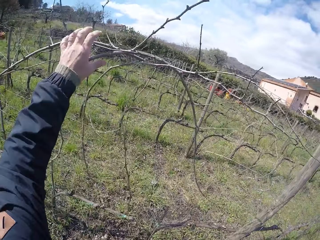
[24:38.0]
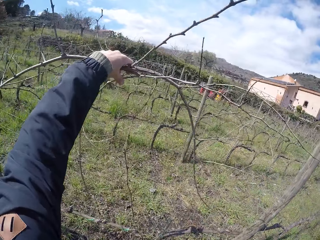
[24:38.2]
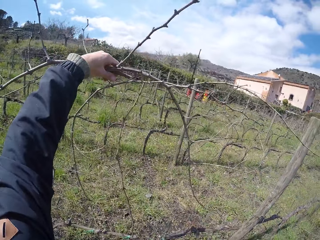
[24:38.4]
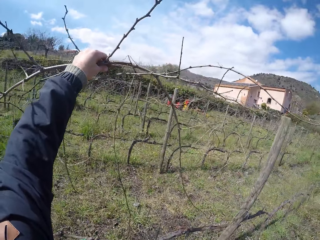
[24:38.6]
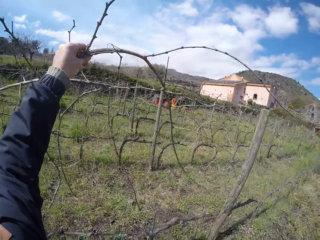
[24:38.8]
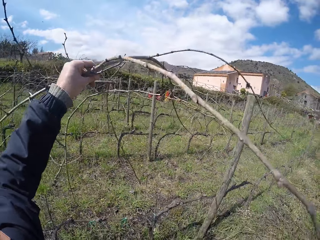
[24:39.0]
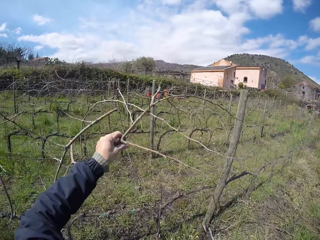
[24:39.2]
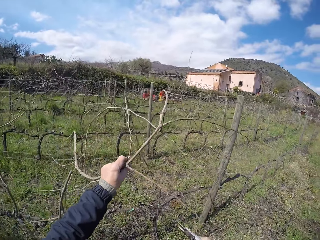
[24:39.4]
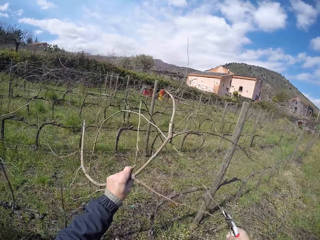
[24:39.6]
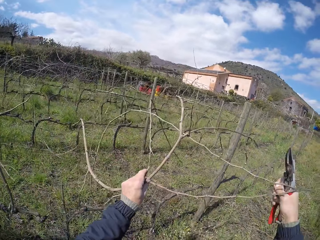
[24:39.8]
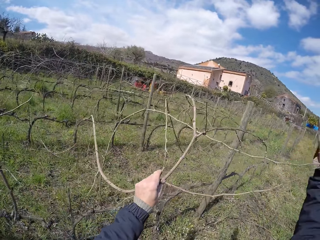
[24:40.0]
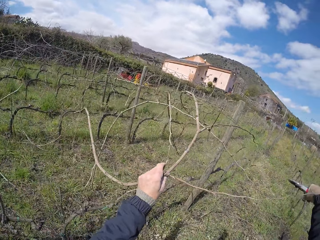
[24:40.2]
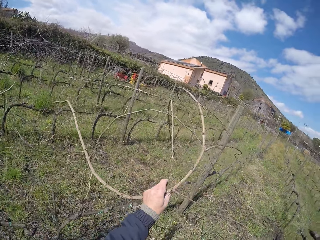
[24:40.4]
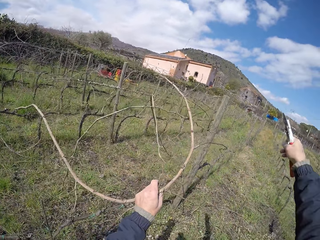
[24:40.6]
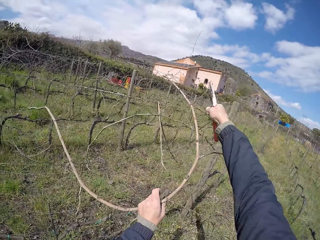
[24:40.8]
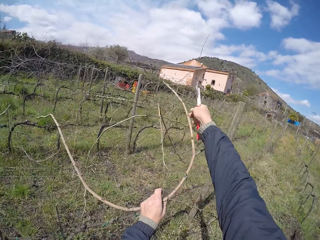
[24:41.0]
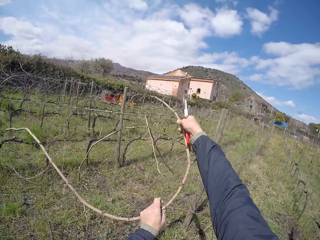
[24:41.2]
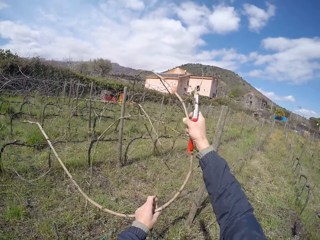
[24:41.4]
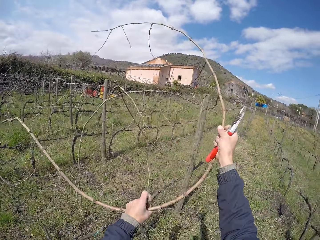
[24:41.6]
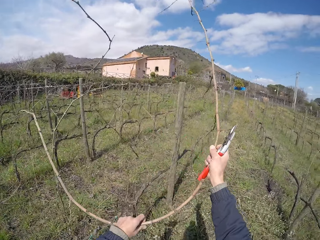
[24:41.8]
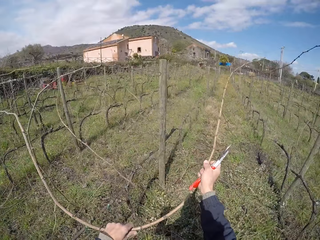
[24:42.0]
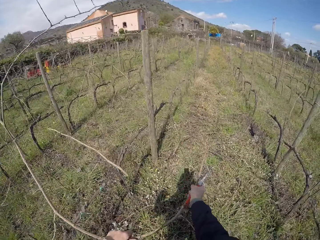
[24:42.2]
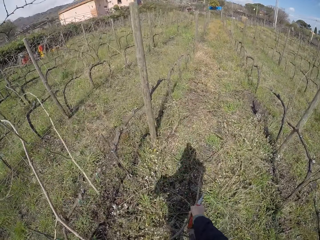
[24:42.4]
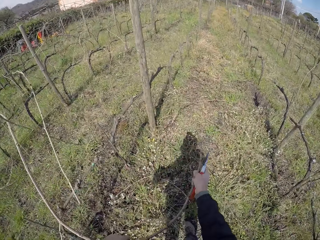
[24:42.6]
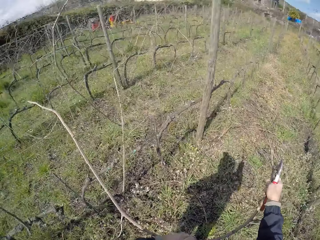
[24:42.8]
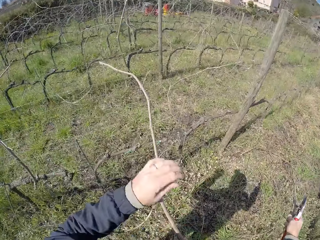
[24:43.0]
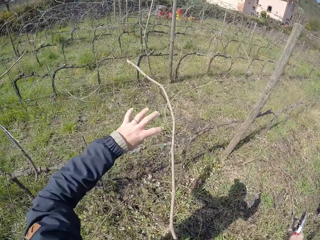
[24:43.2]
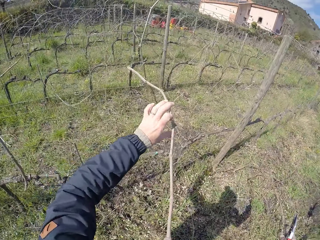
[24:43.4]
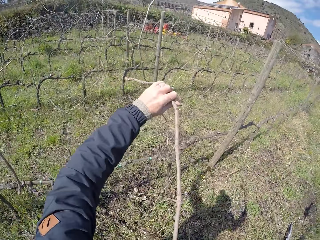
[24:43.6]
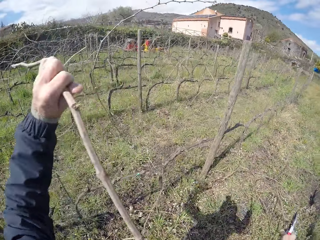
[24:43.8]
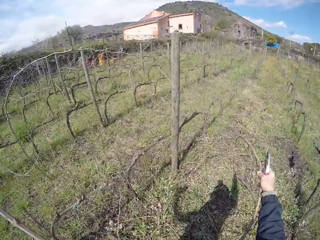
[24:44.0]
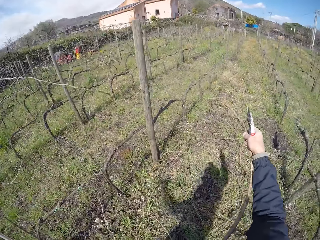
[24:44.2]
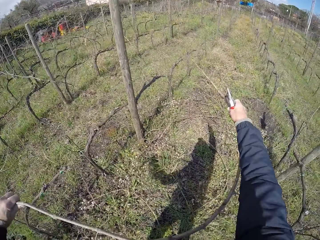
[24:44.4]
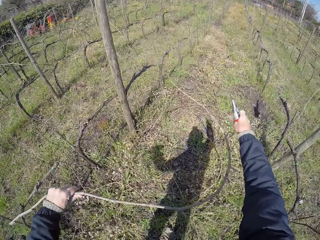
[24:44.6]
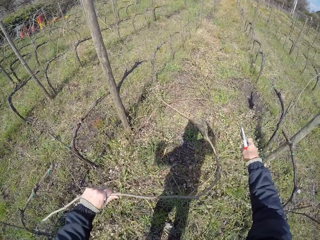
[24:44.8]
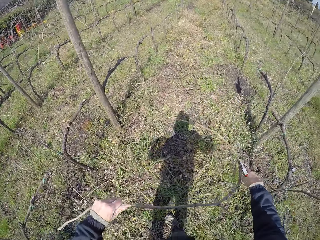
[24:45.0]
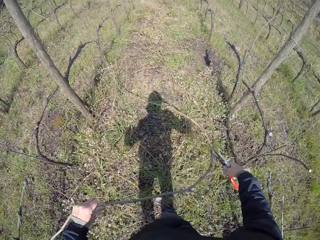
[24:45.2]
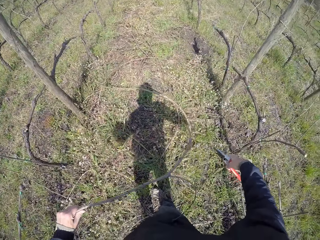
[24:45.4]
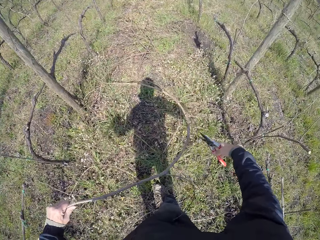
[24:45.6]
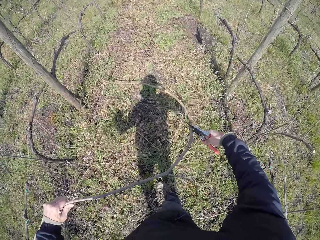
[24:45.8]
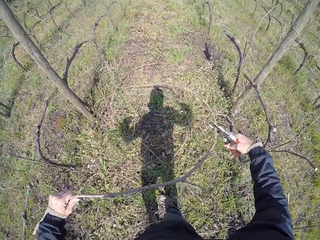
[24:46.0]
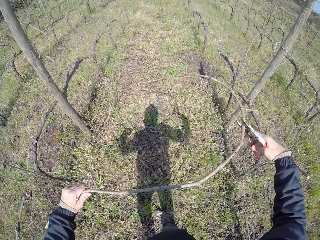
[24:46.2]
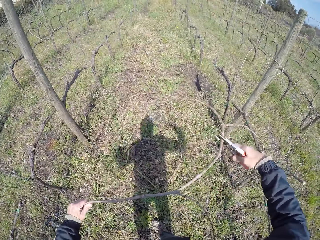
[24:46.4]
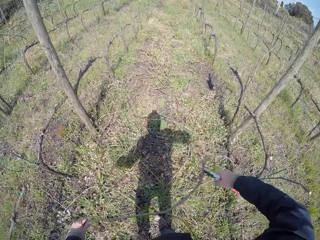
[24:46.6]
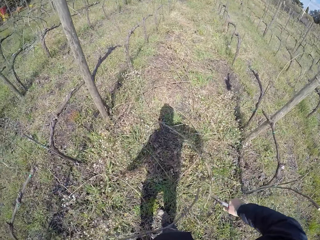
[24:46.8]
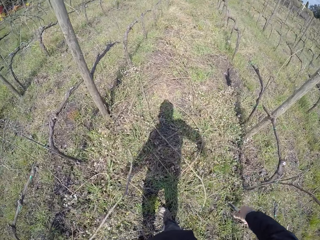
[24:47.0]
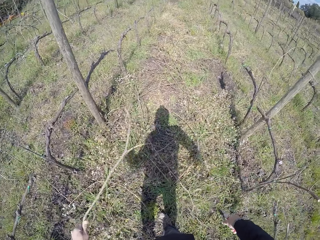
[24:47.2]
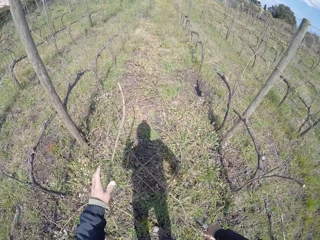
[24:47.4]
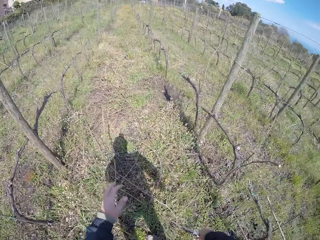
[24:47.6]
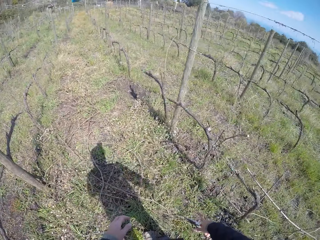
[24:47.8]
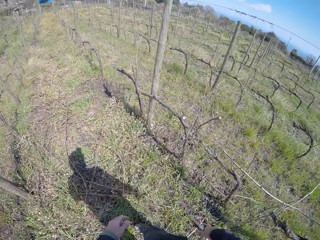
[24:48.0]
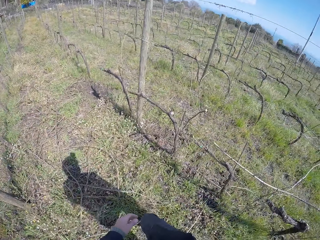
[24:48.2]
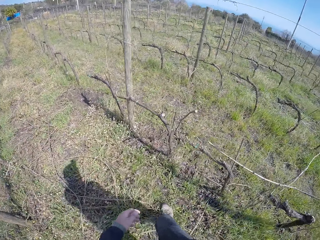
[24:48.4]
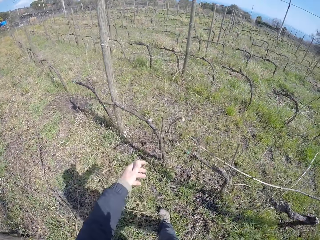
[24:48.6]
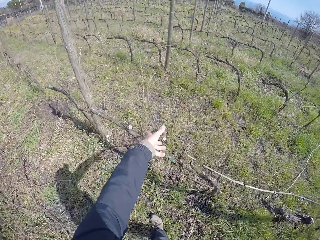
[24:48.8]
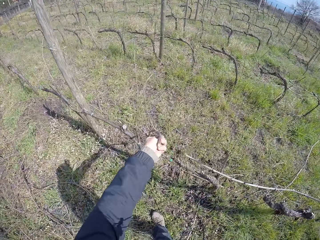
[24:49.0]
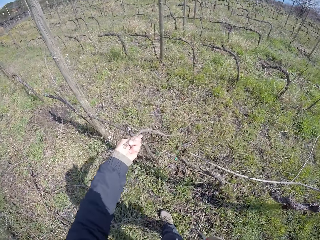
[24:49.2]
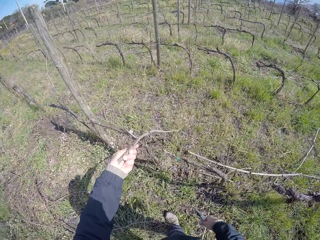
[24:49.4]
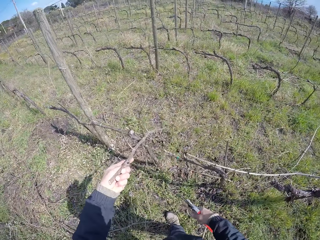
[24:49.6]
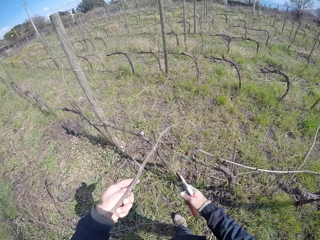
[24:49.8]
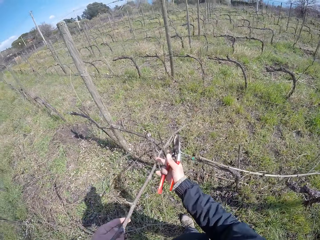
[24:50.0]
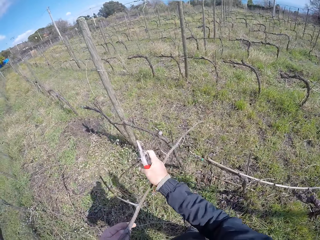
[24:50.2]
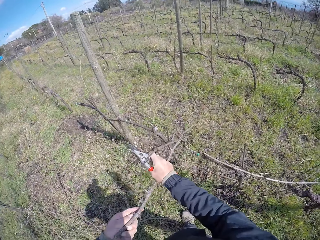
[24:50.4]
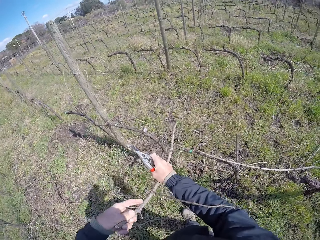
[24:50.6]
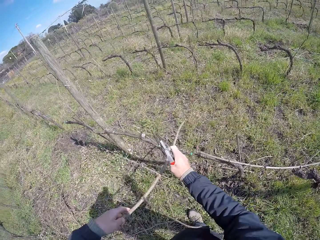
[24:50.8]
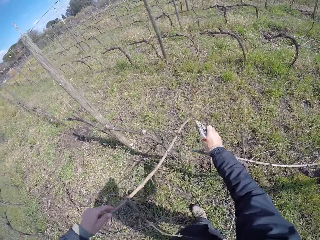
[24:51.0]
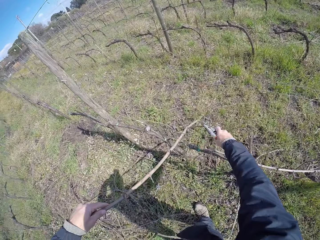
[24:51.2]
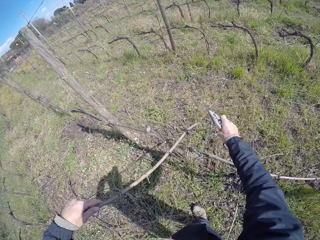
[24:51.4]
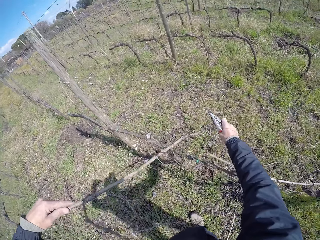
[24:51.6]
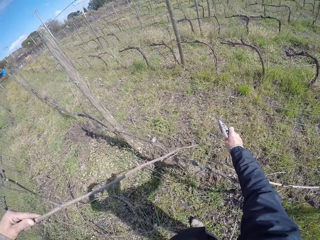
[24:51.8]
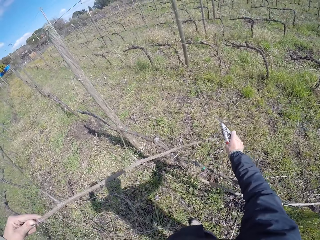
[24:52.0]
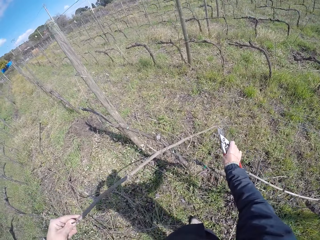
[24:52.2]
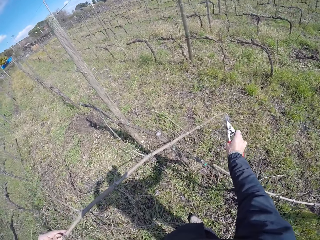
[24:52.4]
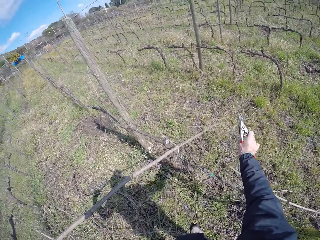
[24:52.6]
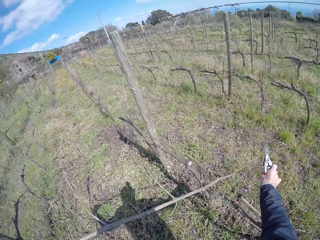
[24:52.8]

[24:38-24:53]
The camera wearer removes a twig on the barbed wire with her left hand. She removes the twig on the barbed wire with both hands. She cuts the twig with the cutter in her right hand. She drops the twig in her left hand on the ground. She removes a twig on the barbed wire with her left hand. She removes the twig on the barbed wire with both hands. She cuts the twig with the cutter in her right hand.

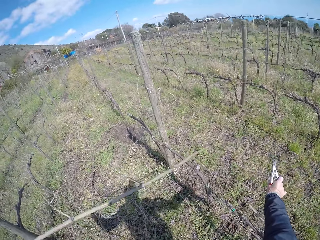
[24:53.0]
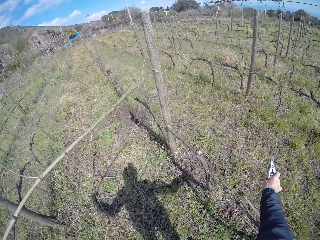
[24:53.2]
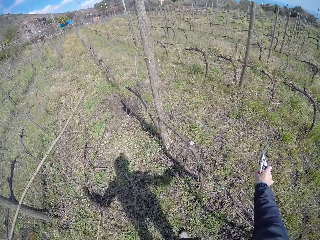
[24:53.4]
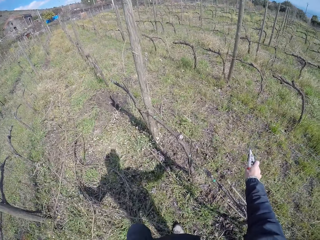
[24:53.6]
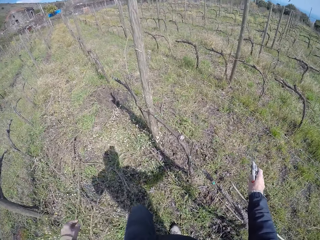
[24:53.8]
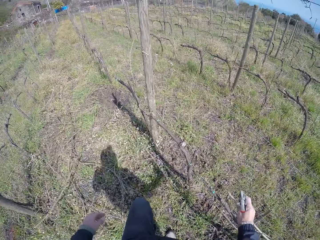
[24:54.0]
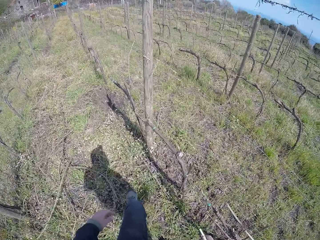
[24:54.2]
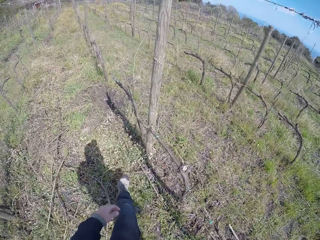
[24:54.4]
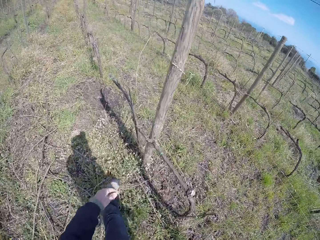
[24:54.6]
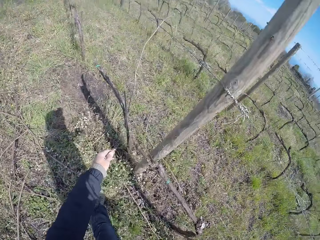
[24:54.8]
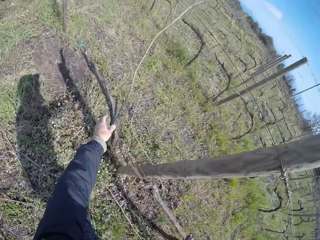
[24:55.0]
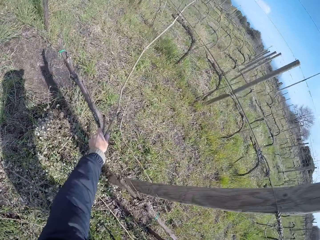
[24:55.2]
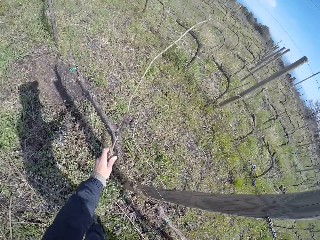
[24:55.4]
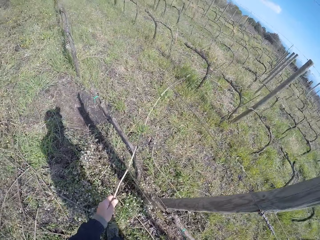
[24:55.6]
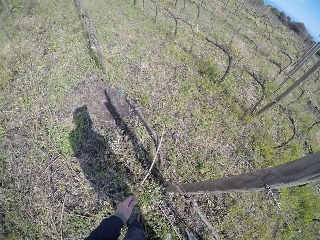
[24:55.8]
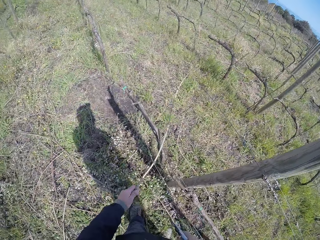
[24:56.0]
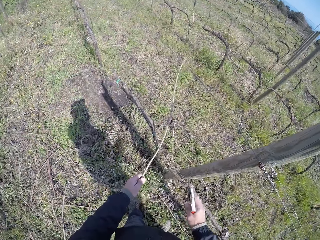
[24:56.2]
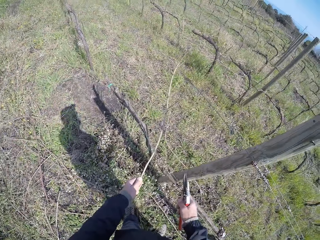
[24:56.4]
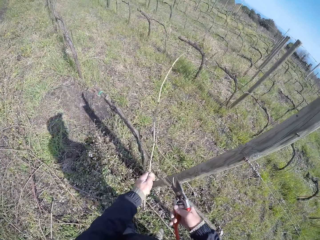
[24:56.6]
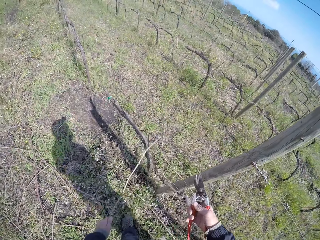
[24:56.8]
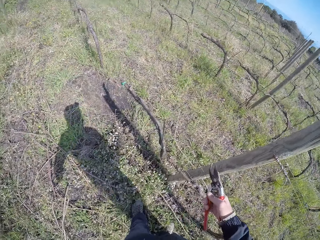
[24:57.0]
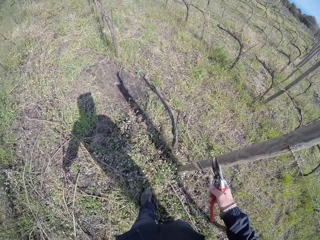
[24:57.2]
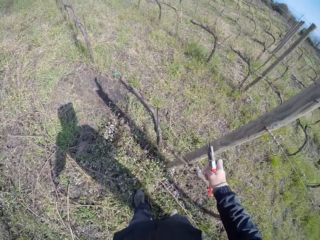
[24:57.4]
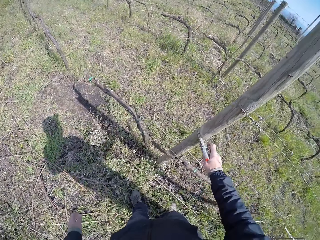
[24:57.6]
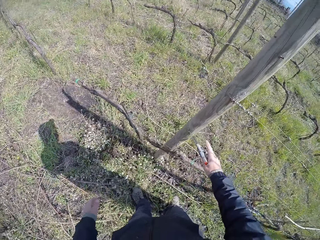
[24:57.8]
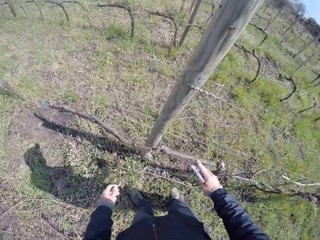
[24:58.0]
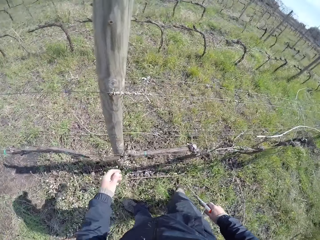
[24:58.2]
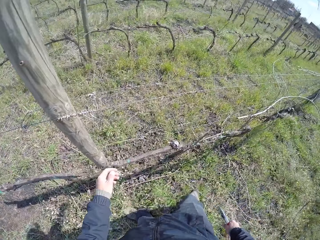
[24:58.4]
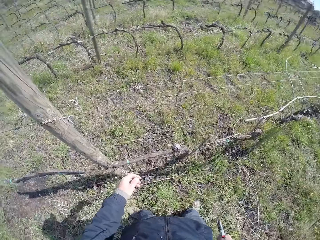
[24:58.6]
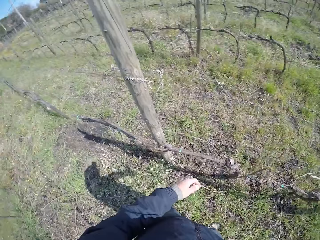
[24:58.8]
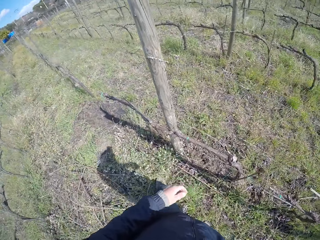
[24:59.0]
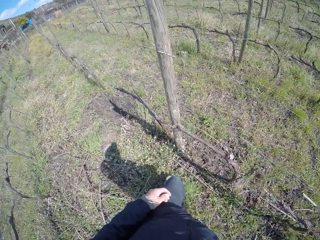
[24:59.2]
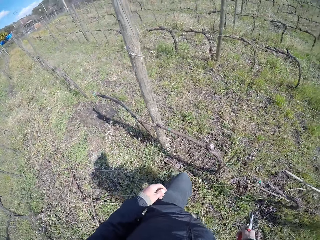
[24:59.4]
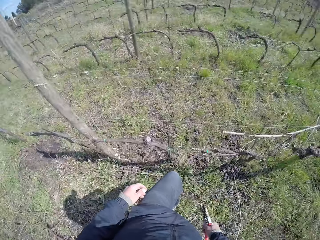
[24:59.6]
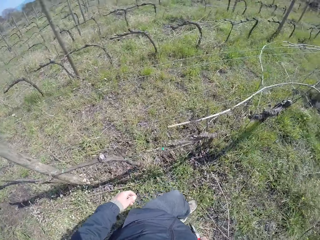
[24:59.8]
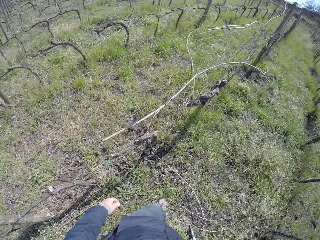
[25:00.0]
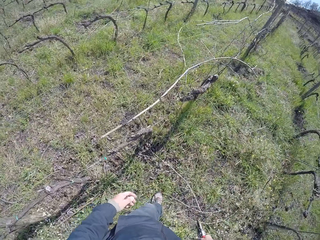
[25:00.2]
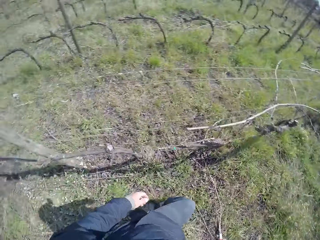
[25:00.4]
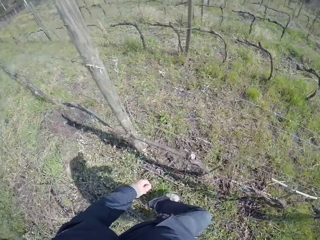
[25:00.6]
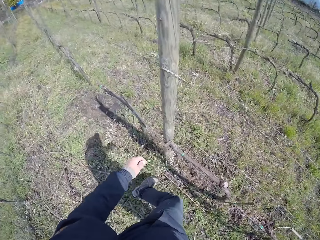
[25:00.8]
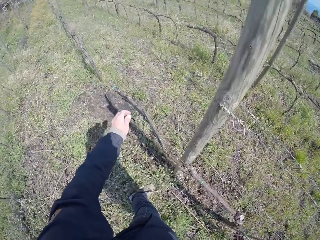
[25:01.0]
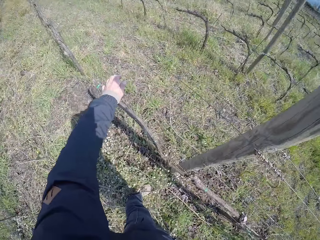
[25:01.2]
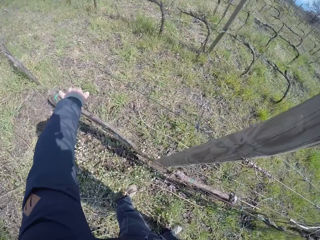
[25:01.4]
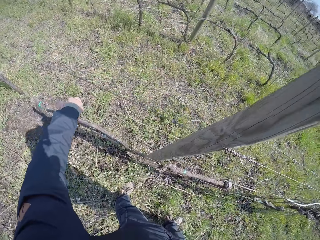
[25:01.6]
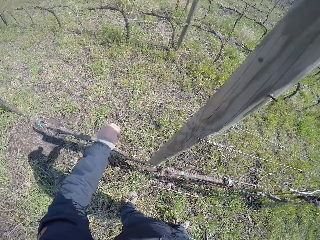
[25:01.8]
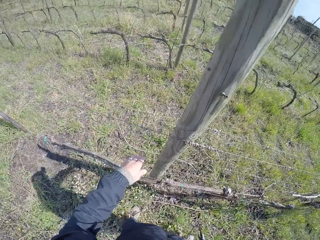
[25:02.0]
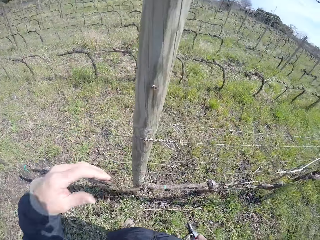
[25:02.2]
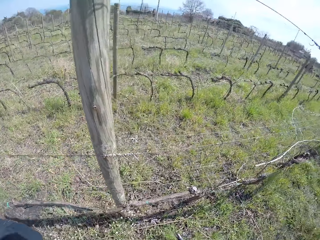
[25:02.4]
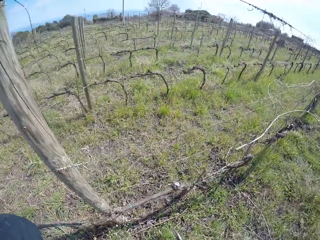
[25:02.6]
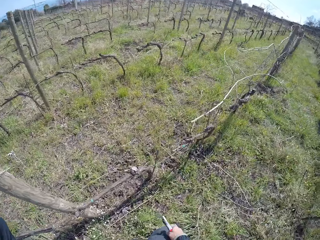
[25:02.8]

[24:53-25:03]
The camera wearer drops the twig in her left hand on the ground. She removes a twig on the barbed wire with her left hand. She drops the twig in her left hand on the ground. She walks in the farm. She touches the barbed wire in the field with her left hand. She picks a branch.
